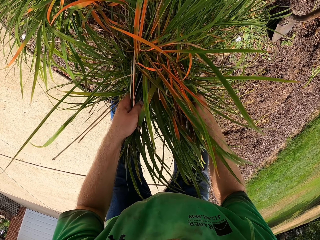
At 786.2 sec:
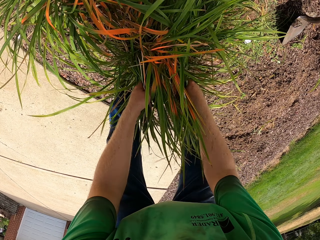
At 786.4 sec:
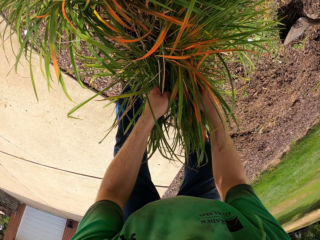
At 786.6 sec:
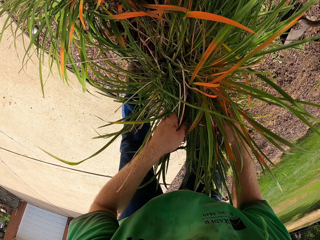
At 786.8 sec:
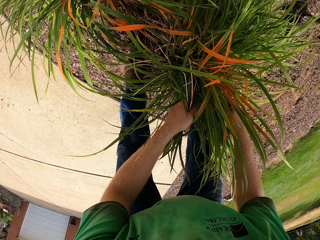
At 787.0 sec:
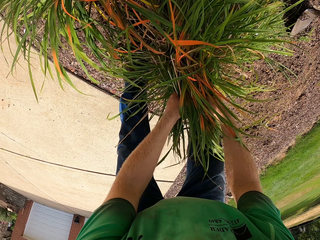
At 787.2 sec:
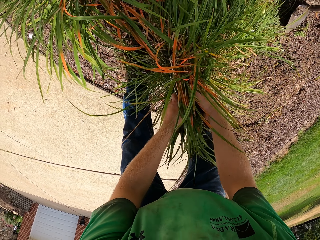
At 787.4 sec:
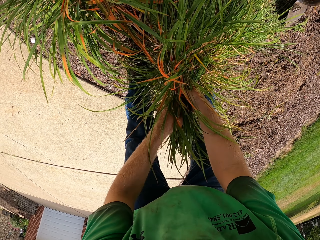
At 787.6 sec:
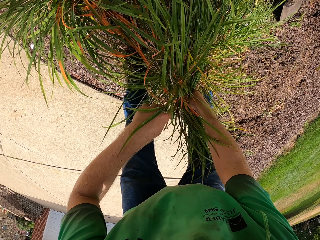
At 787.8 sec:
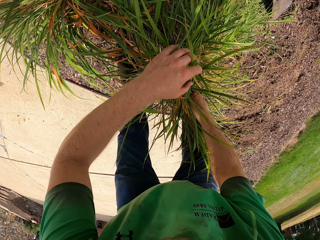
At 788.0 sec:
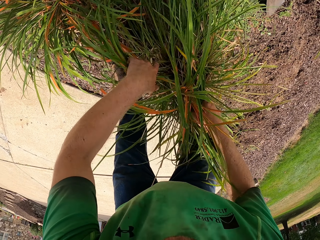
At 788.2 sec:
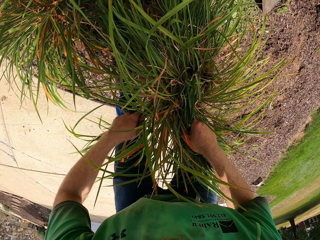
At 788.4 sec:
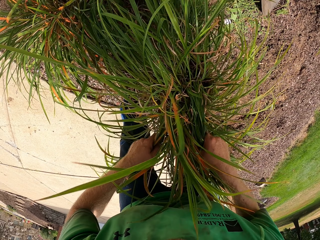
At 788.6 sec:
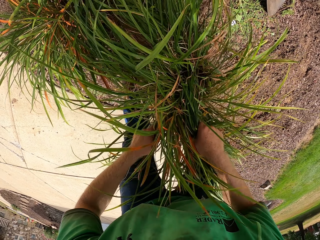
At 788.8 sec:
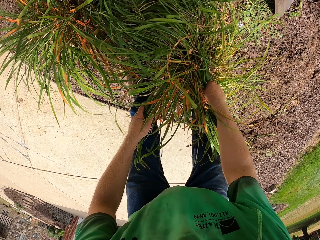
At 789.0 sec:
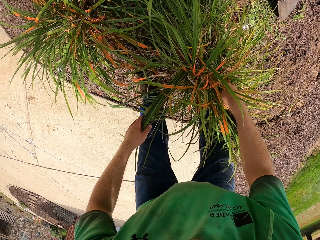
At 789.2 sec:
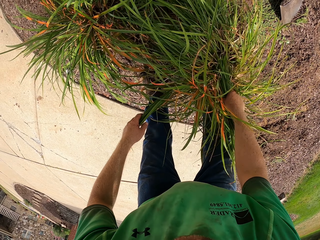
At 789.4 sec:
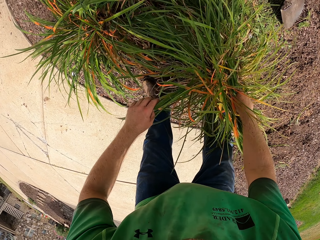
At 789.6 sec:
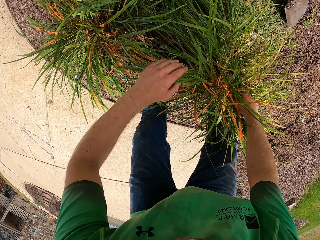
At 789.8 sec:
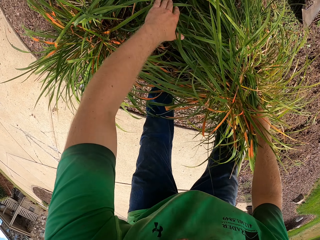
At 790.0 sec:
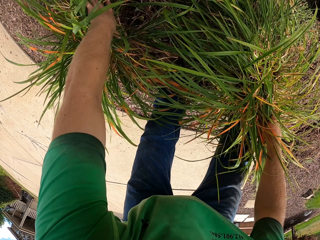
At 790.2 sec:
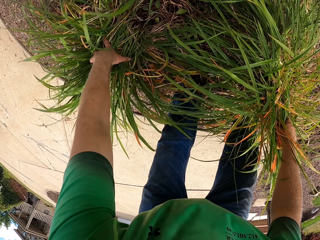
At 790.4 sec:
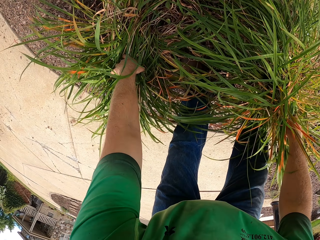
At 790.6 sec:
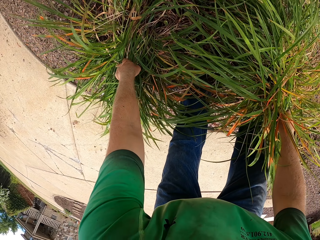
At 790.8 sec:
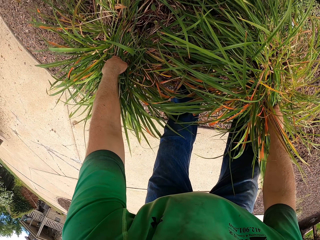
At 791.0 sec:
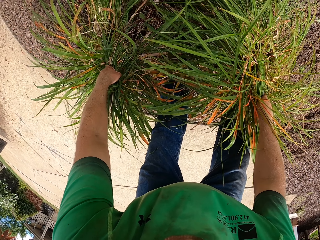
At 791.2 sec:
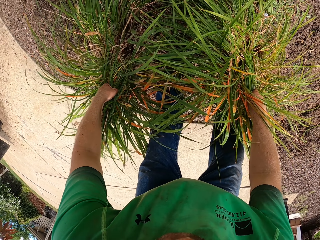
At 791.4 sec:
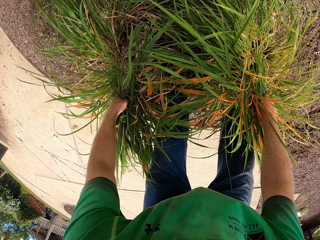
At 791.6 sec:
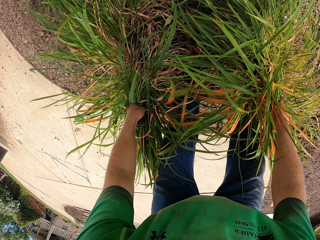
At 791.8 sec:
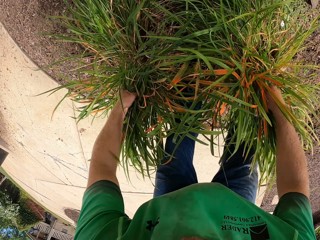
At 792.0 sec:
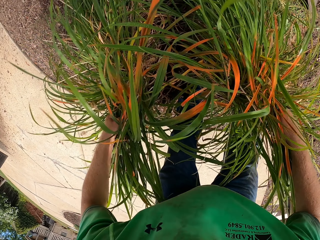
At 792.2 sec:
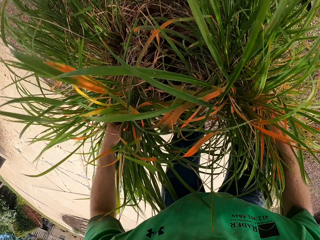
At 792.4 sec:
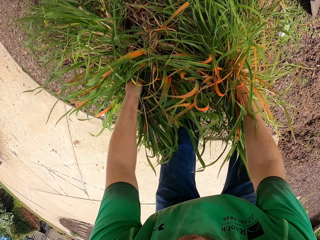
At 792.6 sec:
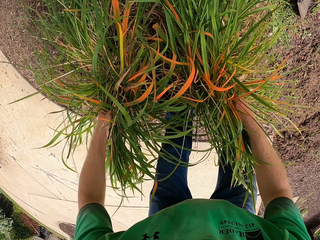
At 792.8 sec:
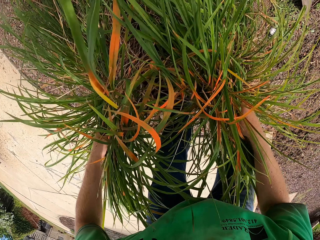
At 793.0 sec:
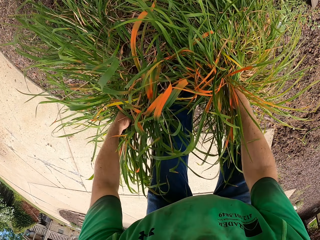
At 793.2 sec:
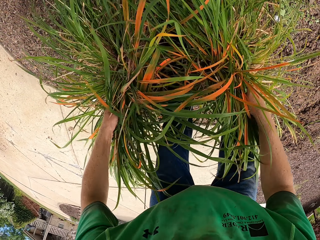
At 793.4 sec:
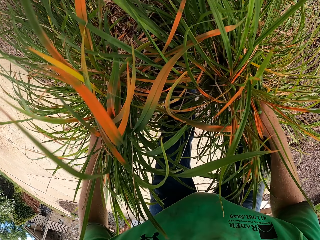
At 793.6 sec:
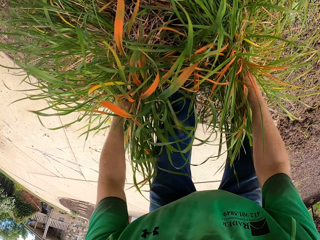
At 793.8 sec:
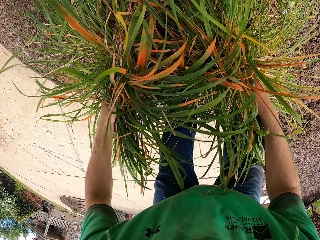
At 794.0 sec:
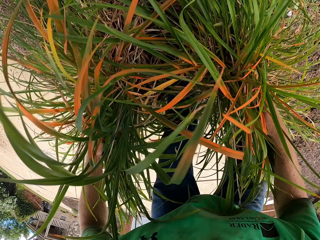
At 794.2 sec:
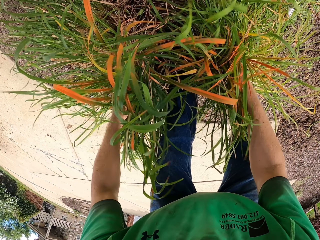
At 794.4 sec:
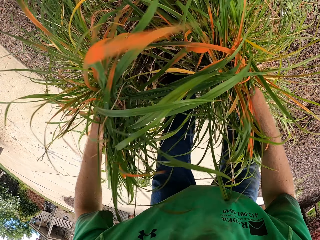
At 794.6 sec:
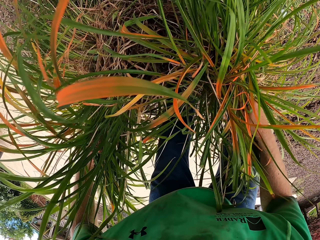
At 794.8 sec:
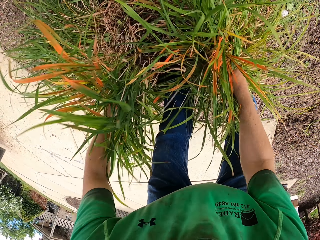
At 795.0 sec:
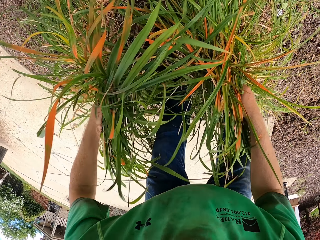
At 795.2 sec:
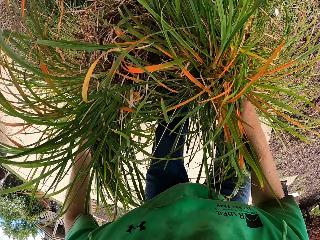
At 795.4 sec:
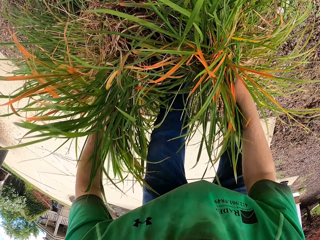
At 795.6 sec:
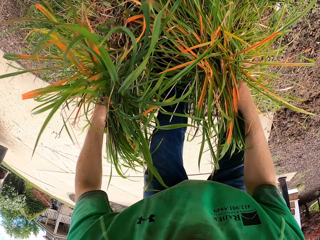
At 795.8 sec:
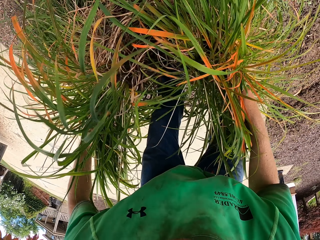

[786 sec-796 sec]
The camera wearer dusts soil from the roots of the shrubs to the ground with both hands. He uproots the plant and shakes the plant. He places his left hand on a shrub on the ground. He uproots the plant. He dusts soil from the roots of the shrubs to the ground with both hands. He shakes the plant.

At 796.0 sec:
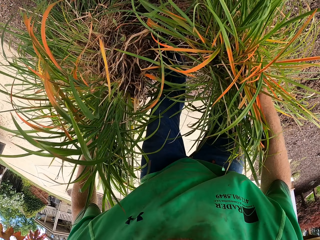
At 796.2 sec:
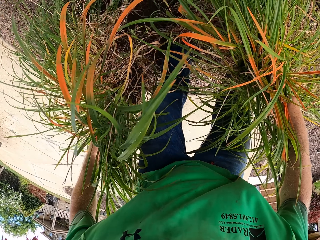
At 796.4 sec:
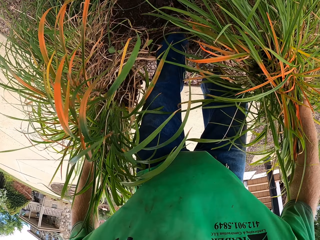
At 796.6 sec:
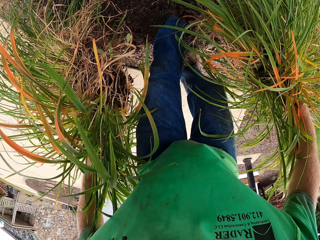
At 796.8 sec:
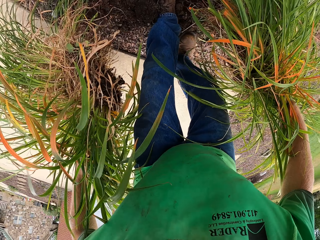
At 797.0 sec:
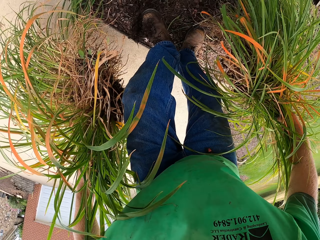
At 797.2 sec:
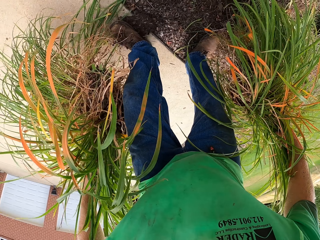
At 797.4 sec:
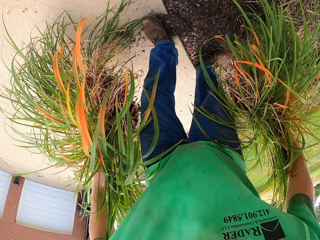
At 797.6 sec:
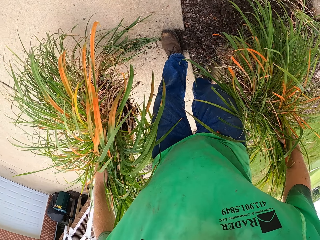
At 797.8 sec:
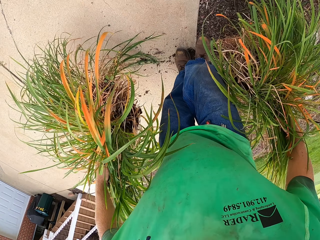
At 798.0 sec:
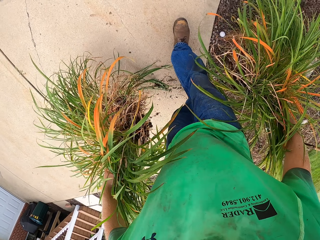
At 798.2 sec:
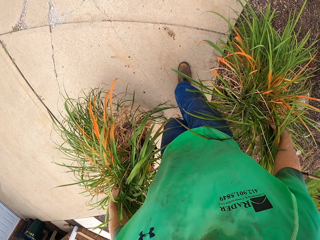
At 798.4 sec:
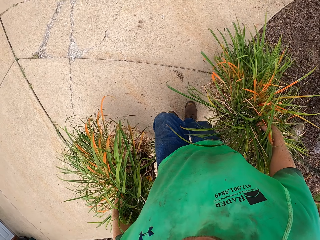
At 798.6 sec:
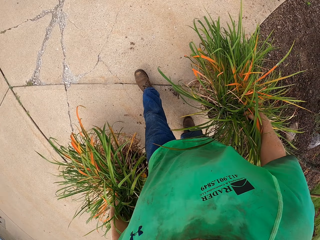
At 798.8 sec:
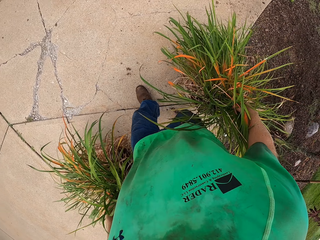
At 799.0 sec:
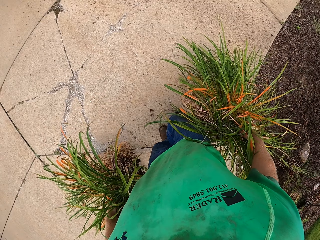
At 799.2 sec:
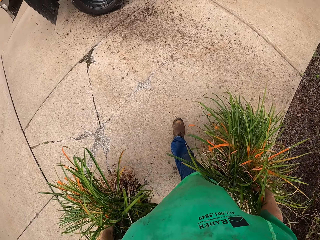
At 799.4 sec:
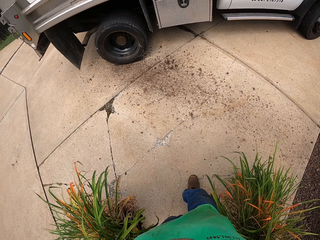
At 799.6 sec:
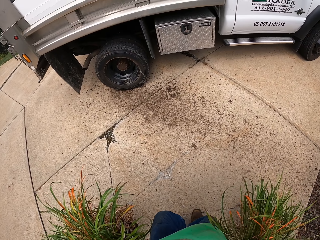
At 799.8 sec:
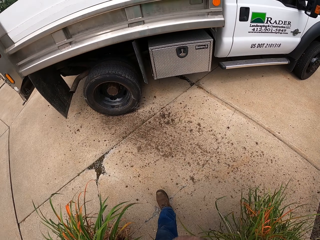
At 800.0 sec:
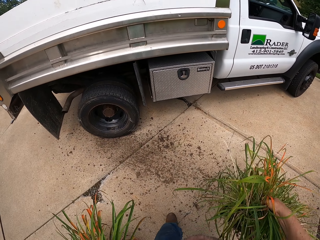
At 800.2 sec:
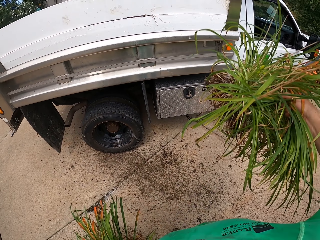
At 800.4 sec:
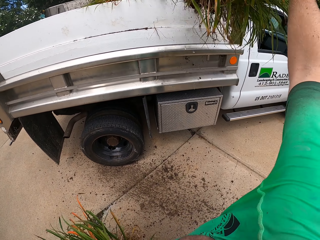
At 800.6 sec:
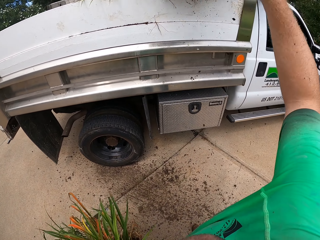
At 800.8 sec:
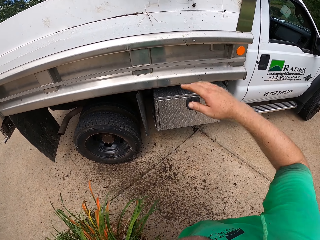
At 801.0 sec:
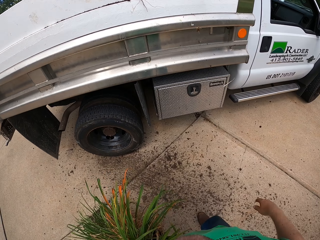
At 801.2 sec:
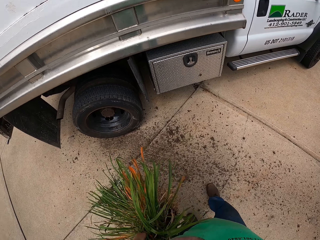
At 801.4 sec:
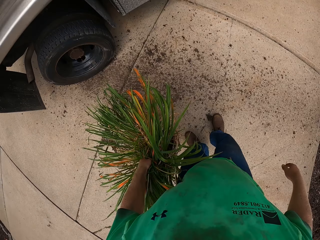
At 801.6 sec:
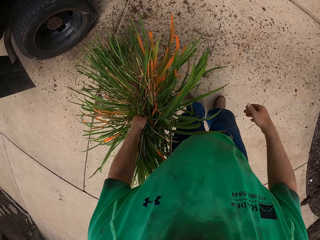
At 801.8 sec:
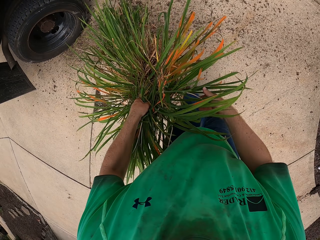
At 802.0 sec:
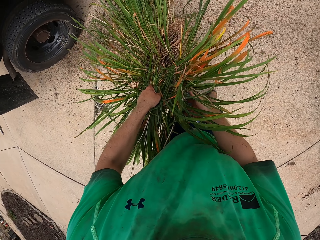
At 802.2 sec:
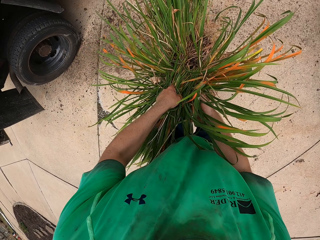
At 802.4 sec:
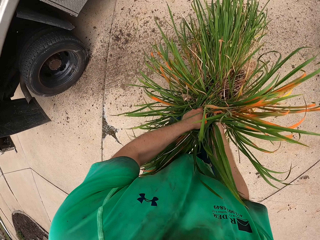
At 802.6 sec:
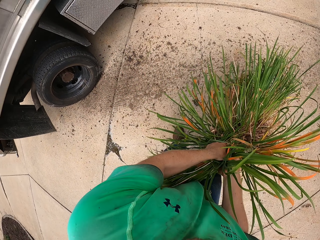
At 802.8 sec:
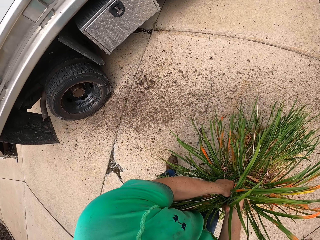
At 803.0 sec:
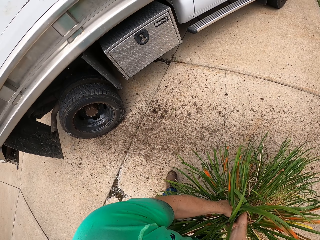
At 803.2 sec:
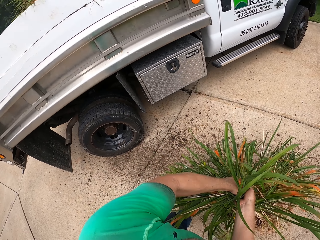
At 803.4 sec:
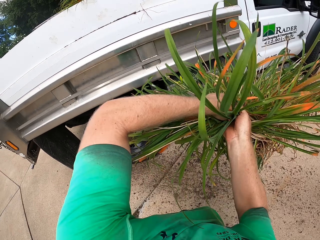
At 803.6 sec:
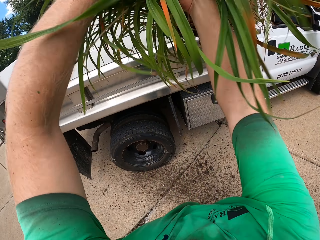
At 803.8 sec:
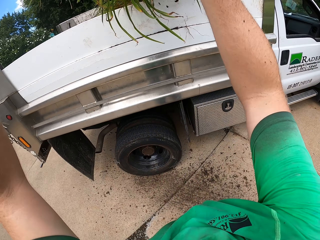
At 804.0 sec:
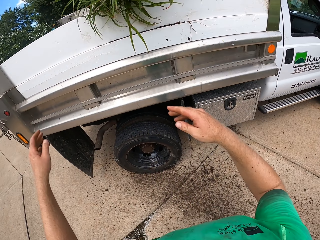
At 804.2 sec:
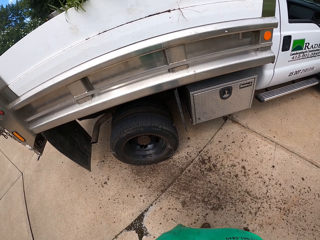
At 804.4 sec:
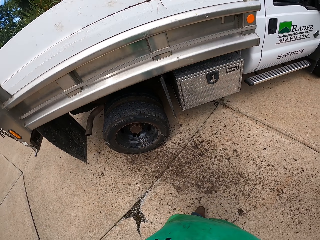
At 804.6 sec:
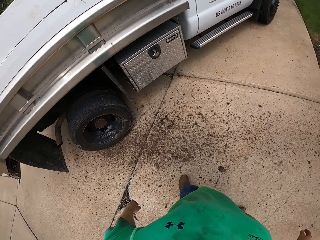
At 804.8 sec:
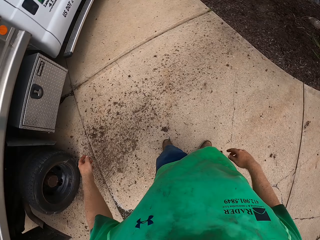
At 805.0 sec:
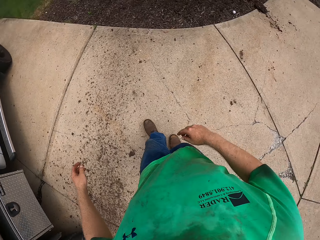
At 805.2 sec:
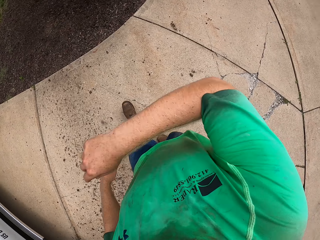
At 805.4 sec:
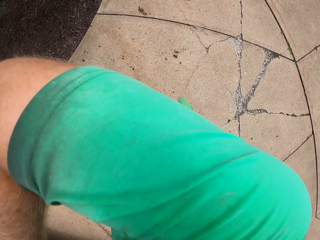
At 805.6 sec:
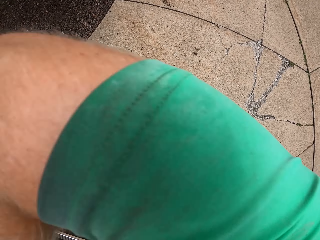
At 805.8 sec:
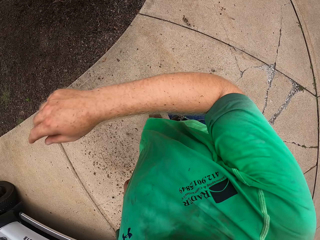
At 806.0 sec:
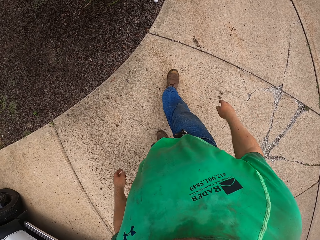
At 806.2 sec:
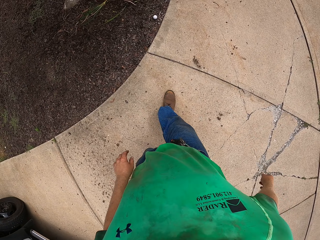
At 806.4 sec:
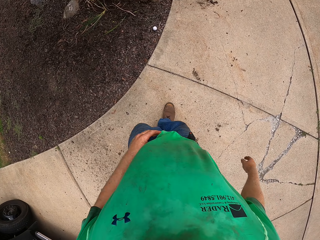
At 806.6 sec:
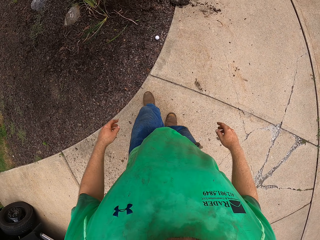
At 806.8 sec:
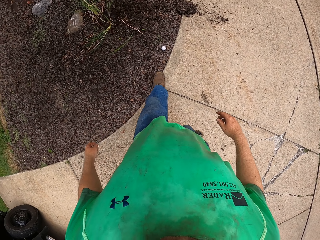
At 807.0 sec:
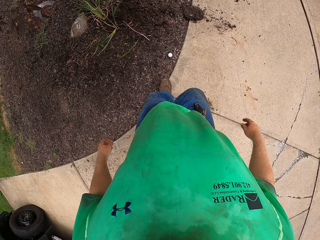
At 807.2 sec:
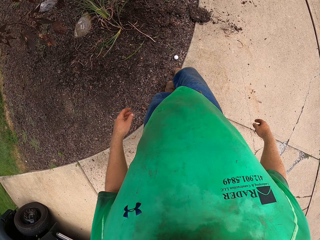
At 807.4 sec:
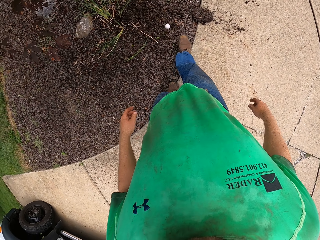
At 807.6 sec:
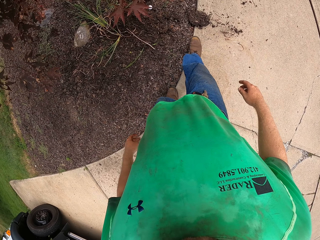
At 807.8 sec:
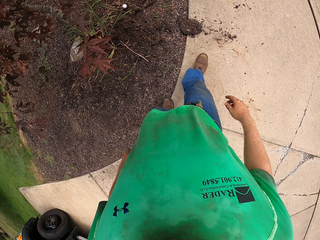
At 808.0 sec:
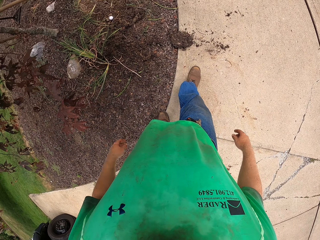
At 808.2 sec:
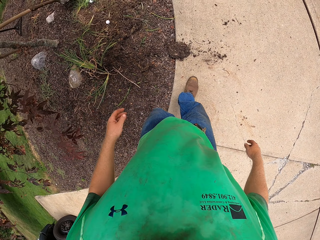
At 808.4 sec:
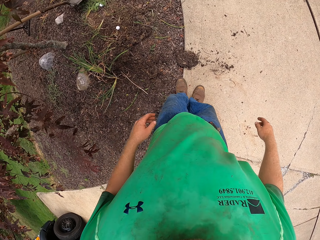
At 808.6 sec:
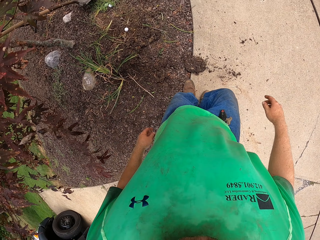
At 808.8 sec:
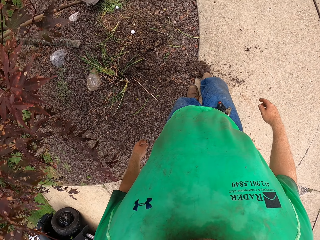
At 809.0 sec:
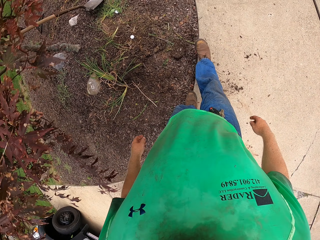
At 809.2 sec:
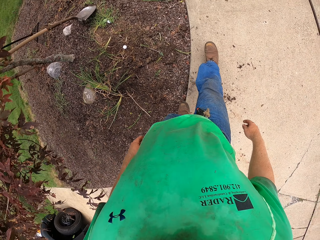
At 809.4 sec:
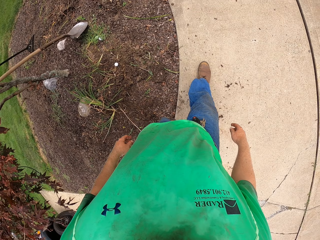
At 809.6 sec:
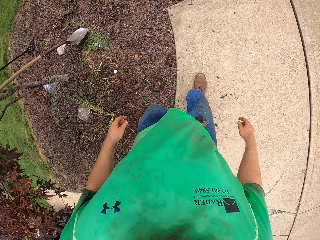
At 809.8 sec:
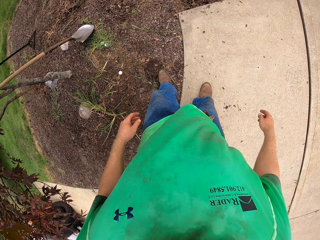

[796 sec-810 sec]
The camera wearer walks around the garden. He throws the shrub into the back of the truck with his right hand. He throws the shrub into the back of the truck with both hands. He touches the nose. He cleans his face with his right elbow. He walks around the garden. He kicks soil articles on the ground with both legs.
